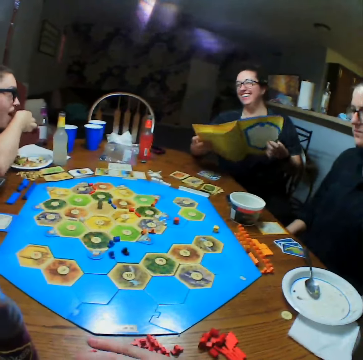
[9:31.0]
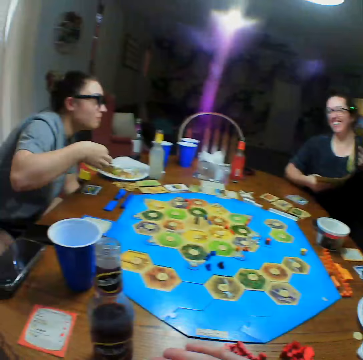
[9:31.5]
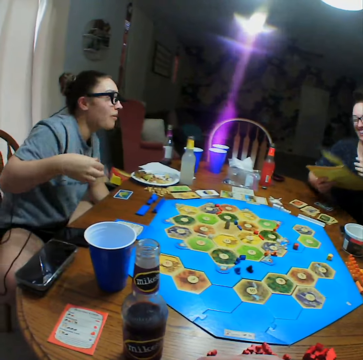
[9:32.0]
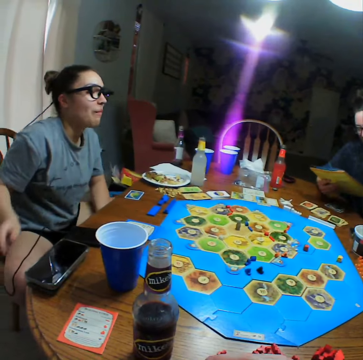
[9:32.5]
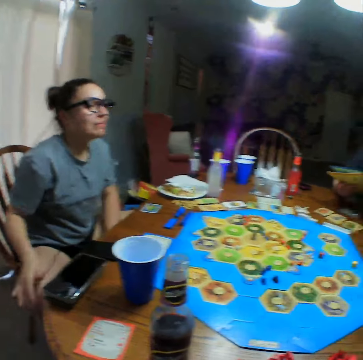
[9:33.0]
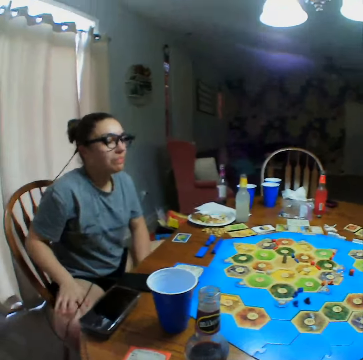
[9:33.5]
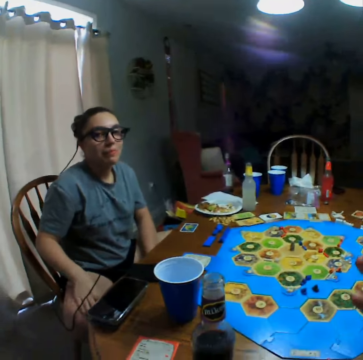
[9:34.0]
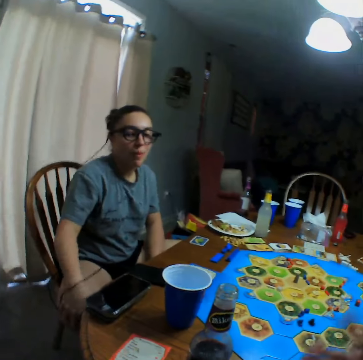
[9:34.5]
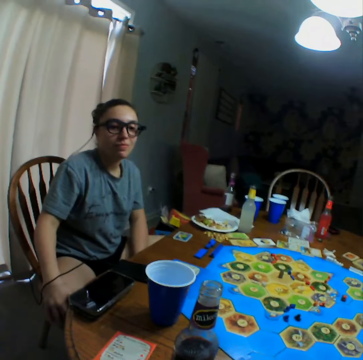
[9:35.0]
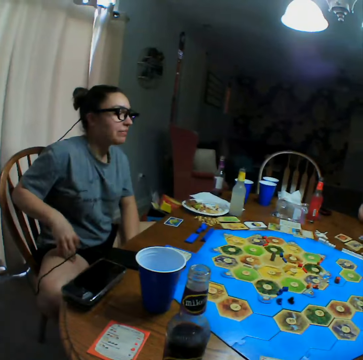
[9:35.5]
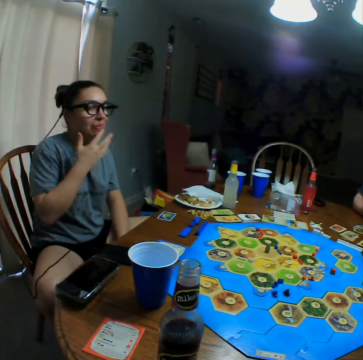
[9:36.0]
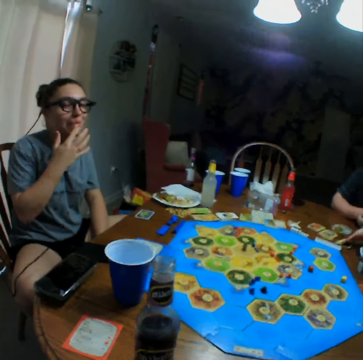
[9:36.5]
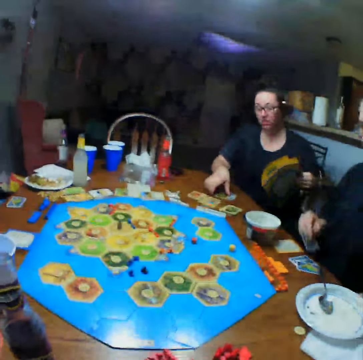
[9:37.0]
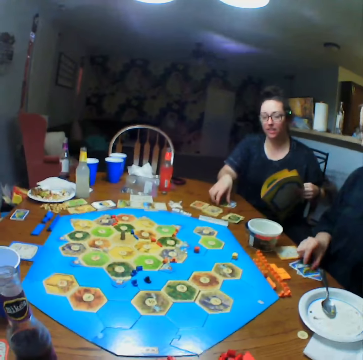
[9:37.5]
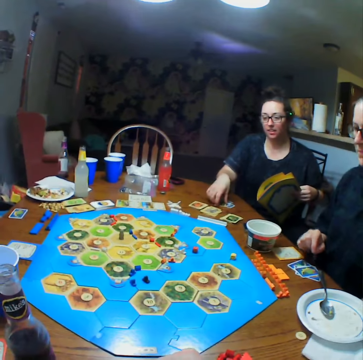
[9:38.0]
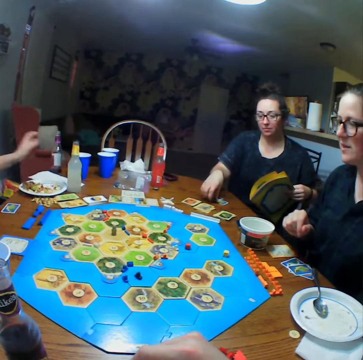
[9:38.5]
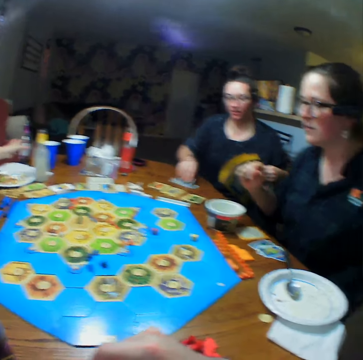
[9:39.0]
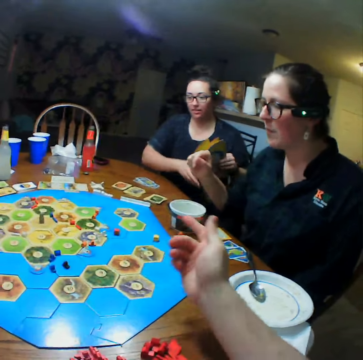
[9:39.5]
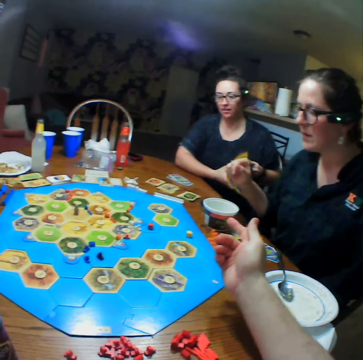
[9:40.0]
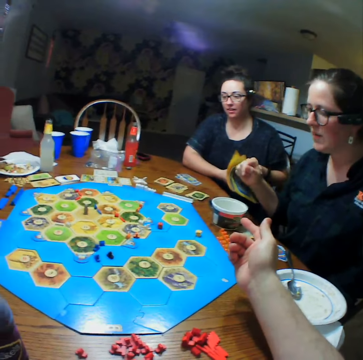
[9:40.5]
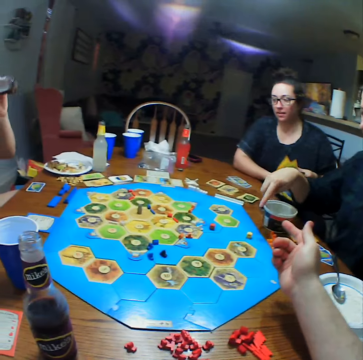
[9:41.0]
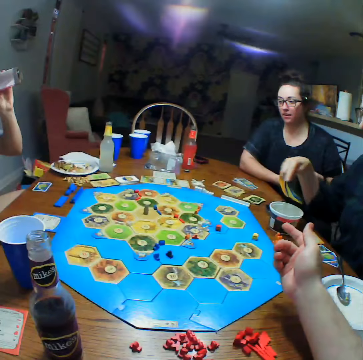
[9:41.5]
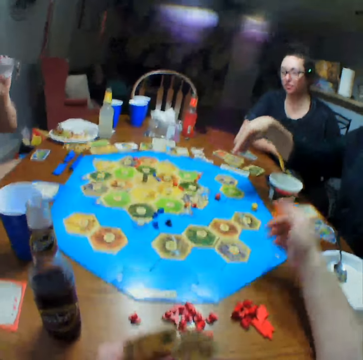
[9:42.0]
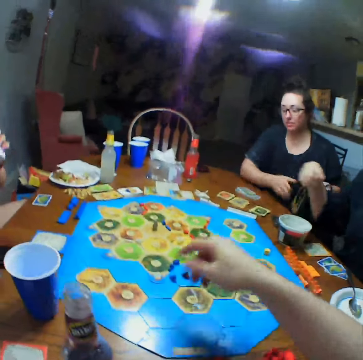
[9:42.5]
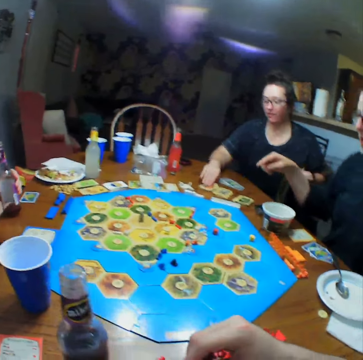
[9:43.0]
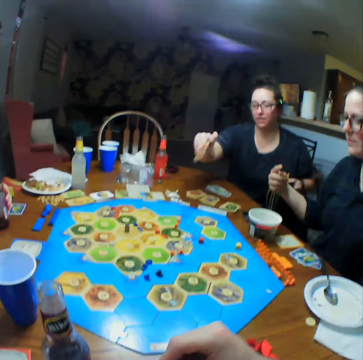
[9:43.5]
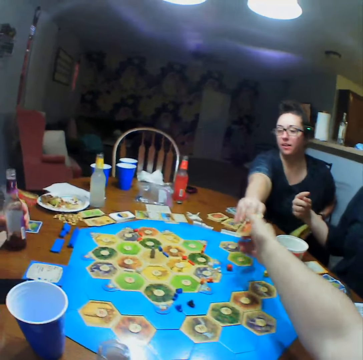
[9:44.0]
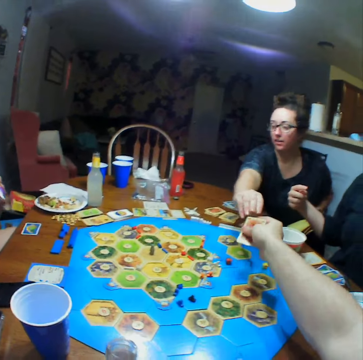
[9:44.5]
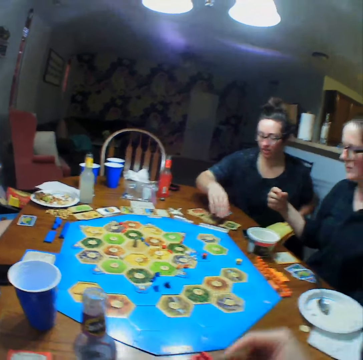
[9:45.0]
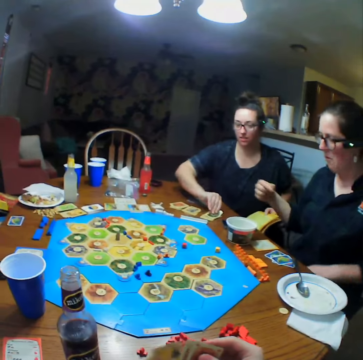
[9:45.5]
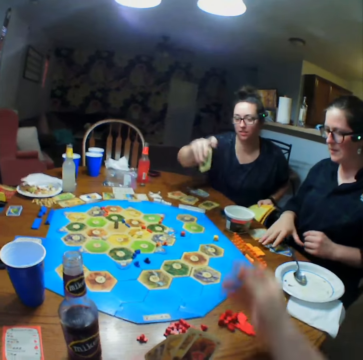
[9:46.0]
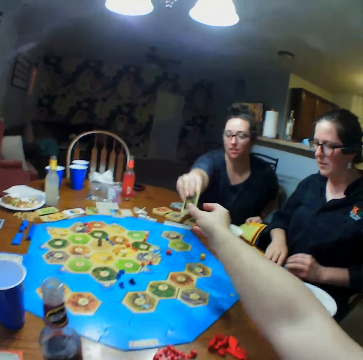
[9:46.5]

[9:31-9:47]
A person holds thighs. The person licks hands. Another person picks cards. The first person picks a bottle. The camera wearer stretches the hand. A third person points at the dice. The second person picks cards. The camera wearer picks a card from the second person.

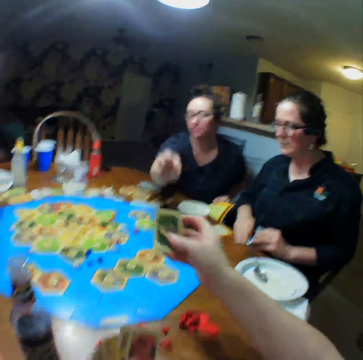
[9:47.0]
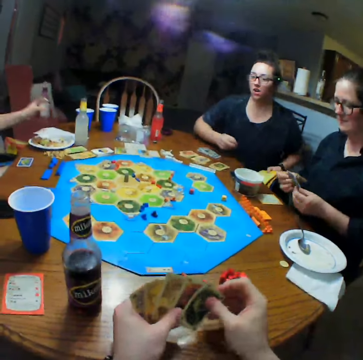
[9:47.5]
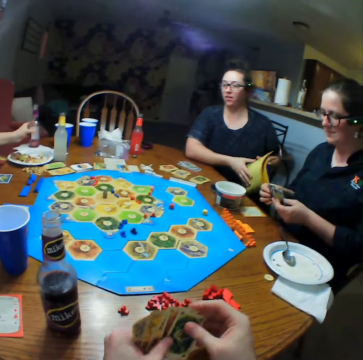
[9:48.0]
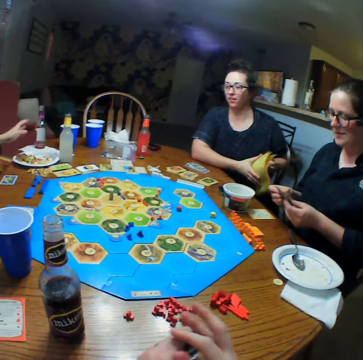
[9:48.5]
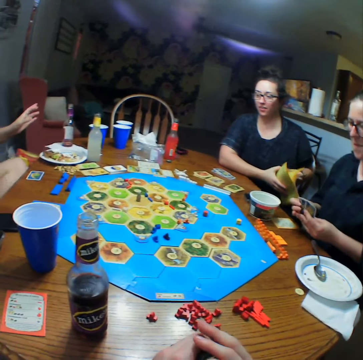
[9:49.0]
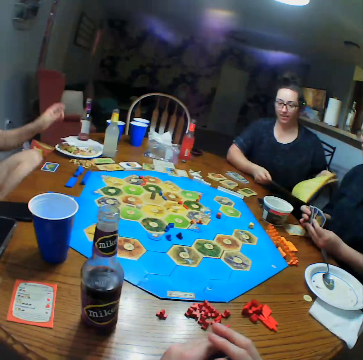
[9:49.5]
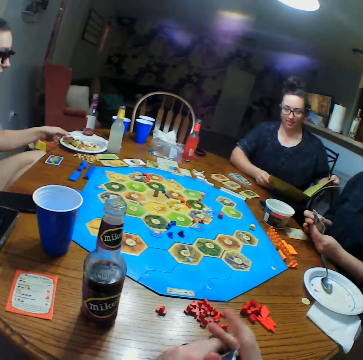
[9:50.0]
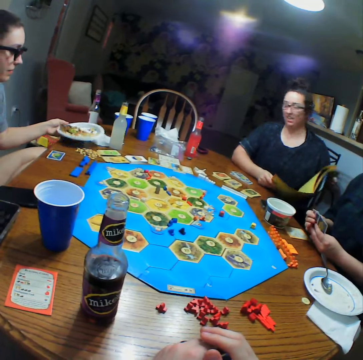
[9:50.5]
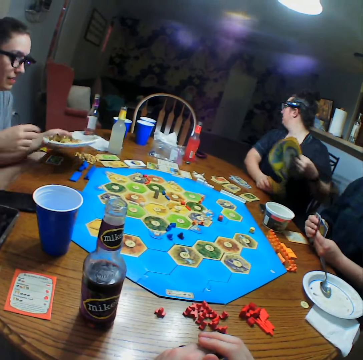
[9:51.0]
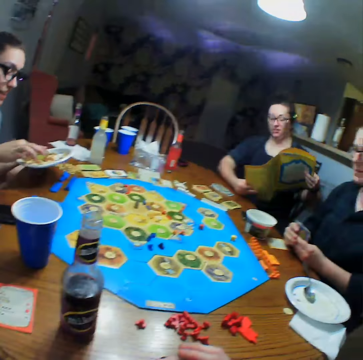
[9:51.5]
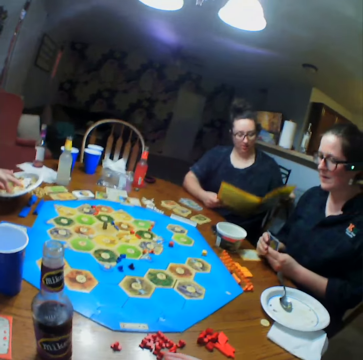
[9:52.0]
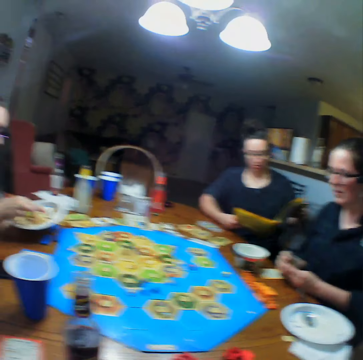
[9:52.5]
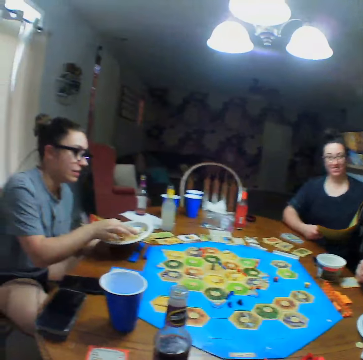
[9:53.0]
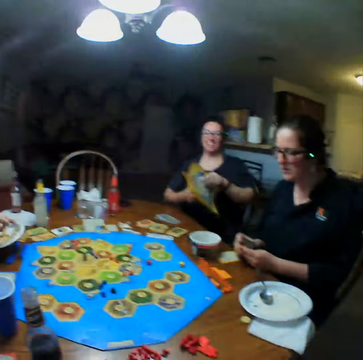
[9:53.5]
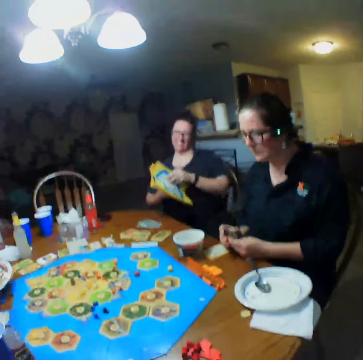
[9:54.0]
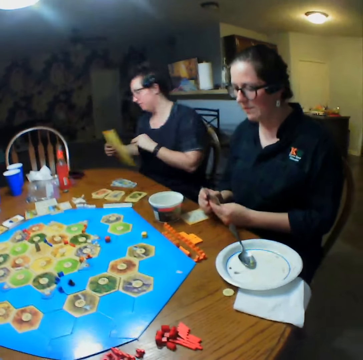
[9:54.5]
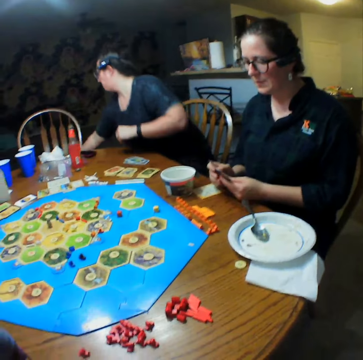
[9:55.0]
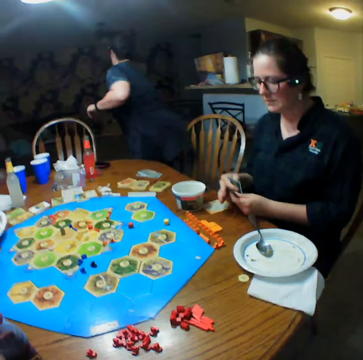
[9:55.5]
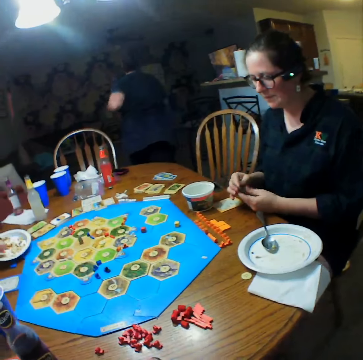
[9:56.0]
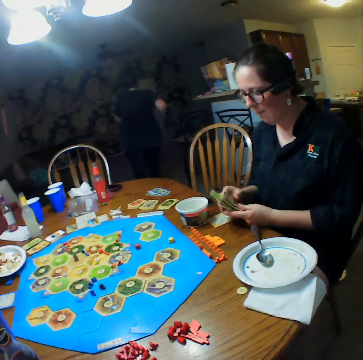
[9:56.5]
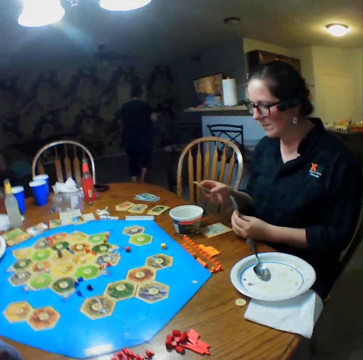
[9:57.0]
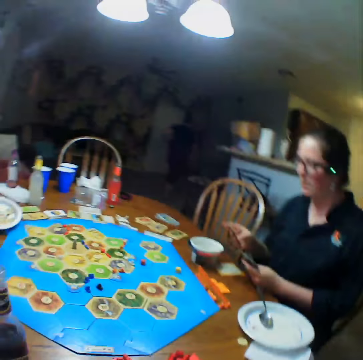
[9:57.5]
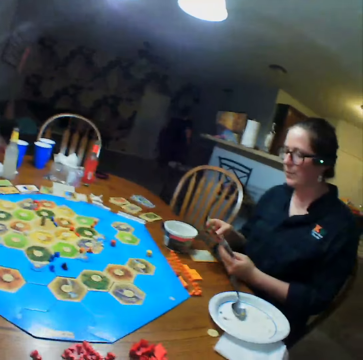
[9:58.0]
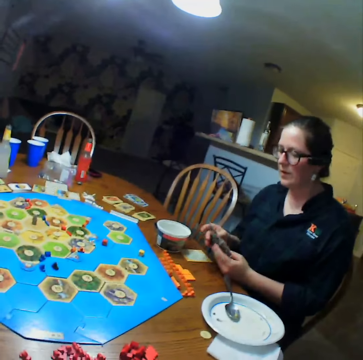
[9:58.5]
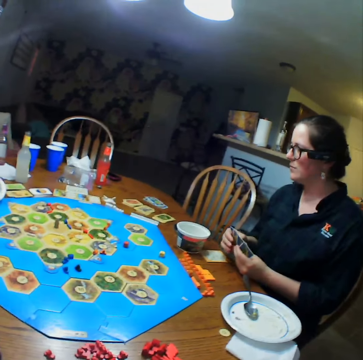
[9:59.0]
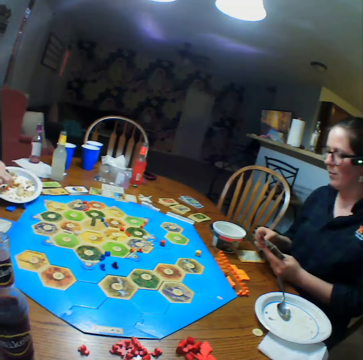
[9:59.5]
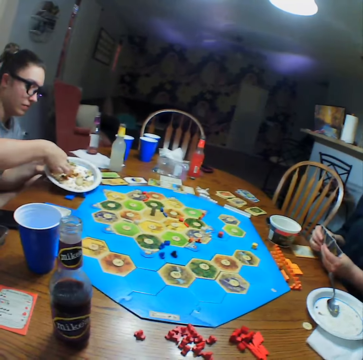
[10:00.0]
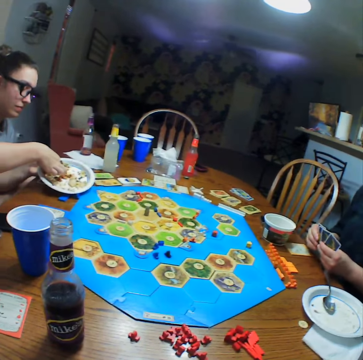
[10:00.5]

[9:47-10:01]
A person puts the bottle on the table. Another person opens the book and looks back. The first person eats food. The other person closes the book, puts the book on the chair and runs in the room.

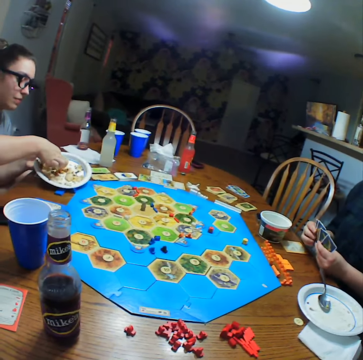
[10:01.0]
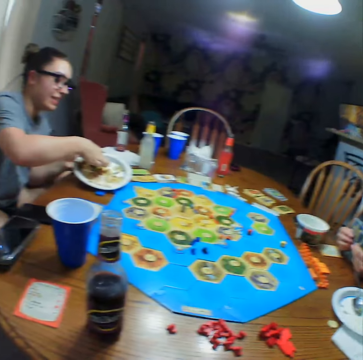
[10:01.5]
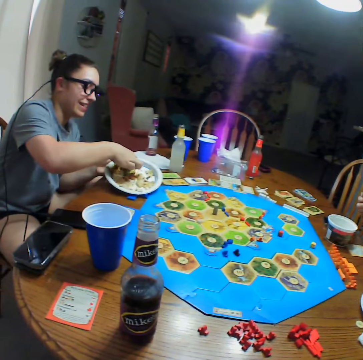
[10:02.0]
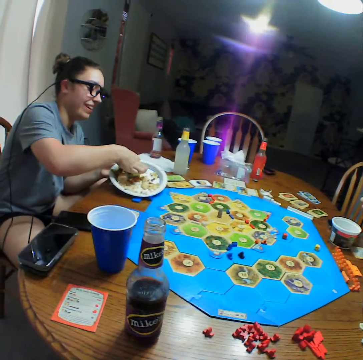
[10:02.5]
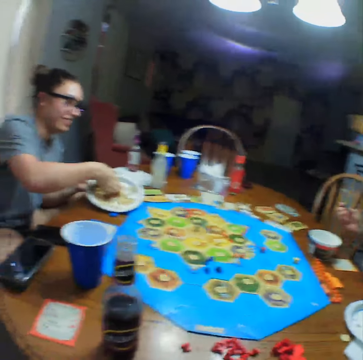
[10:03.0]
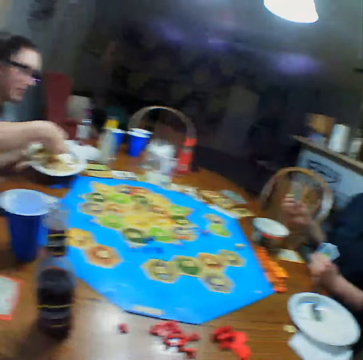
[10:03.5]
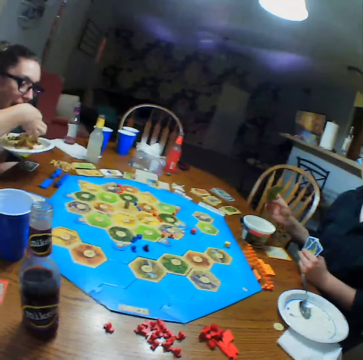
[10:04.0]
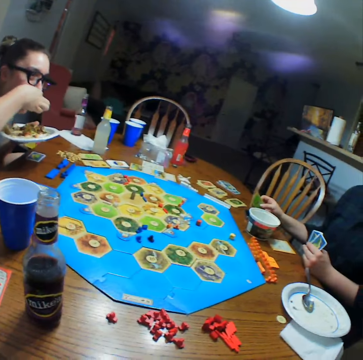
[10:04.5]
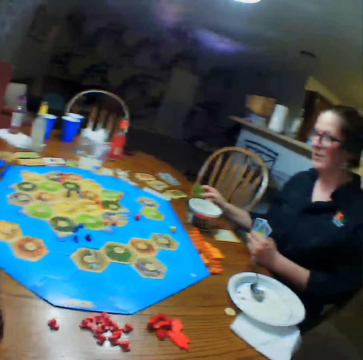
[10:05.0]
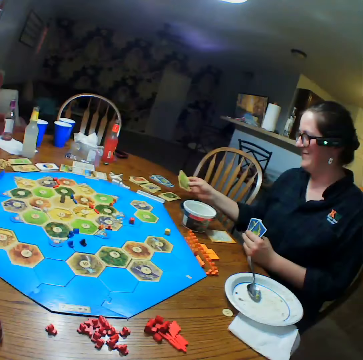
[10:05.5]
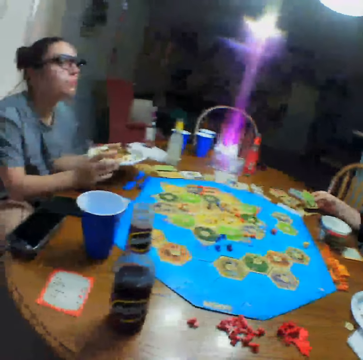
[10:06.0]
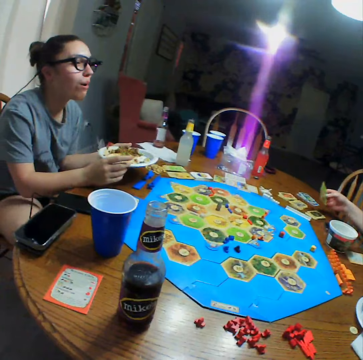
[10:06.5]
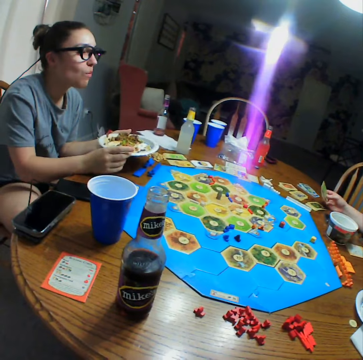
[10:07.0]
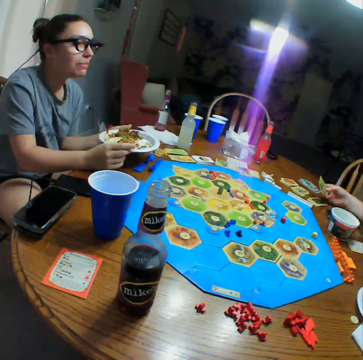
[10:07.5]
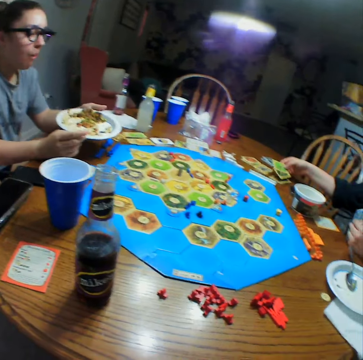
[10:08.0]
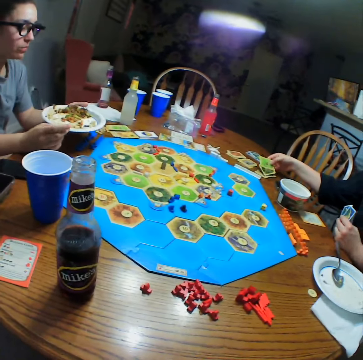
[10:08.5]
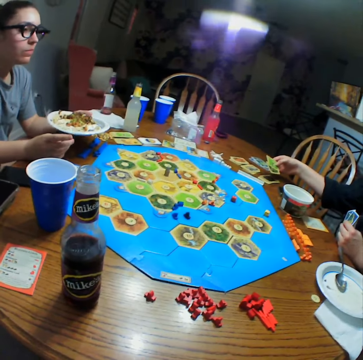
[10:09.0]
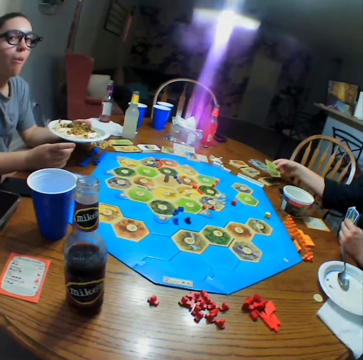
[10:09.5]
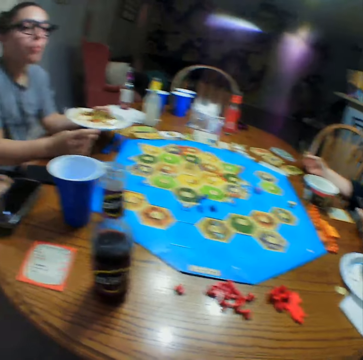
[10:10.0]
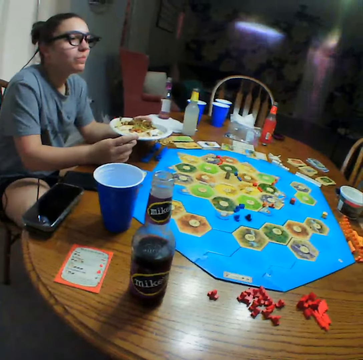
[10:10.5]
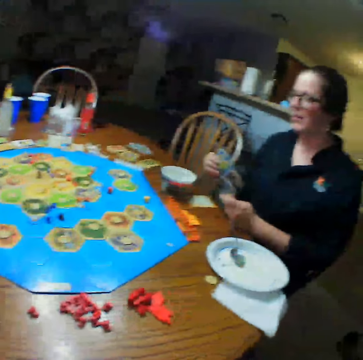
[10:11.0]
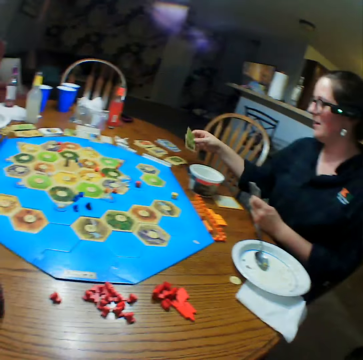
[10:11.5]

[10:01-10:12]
A person puts the card on the table.
